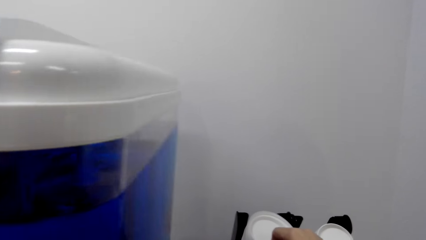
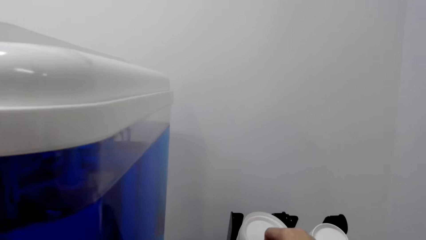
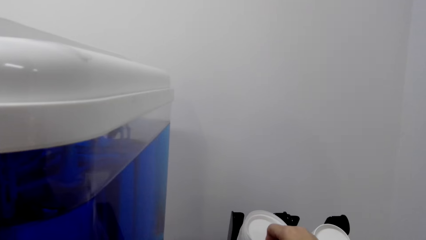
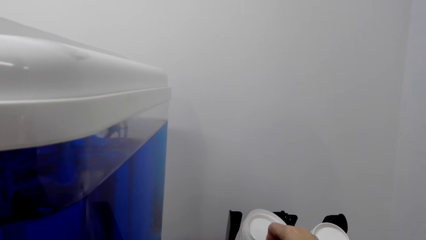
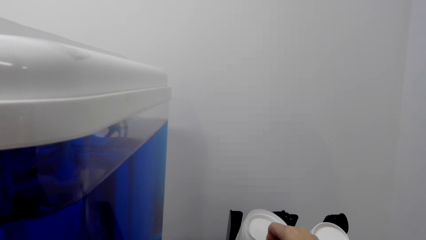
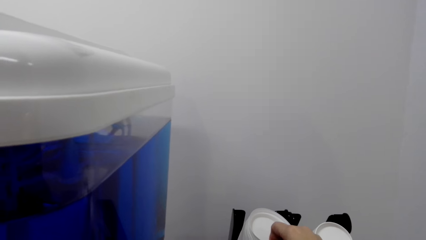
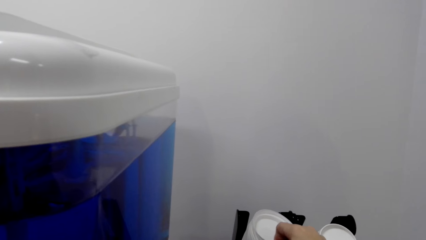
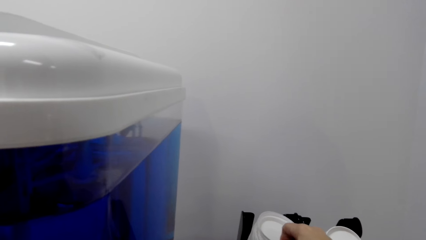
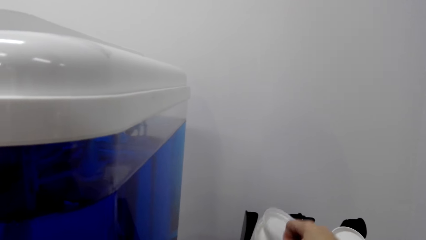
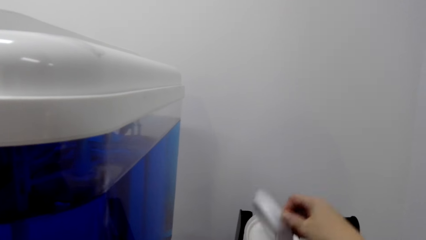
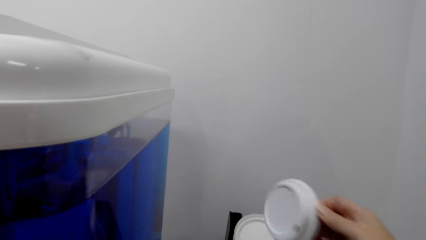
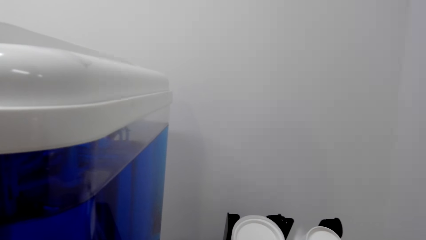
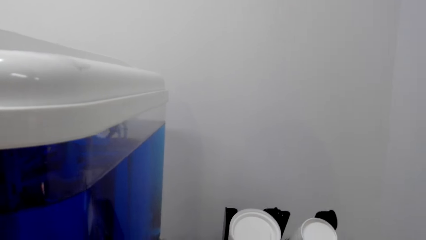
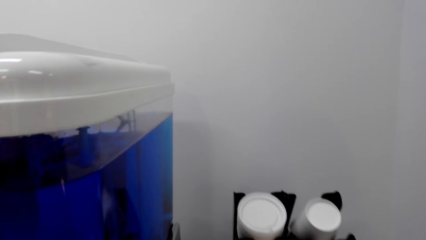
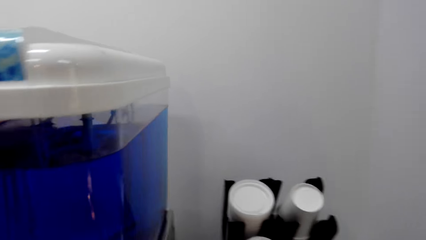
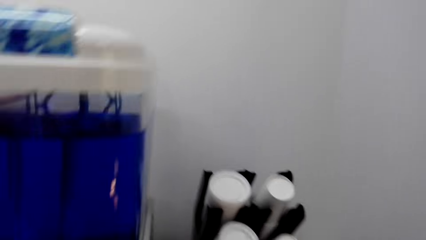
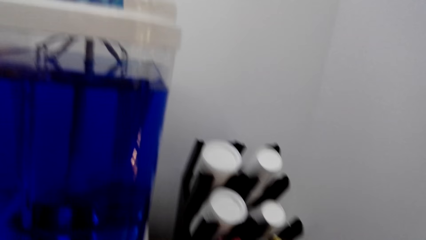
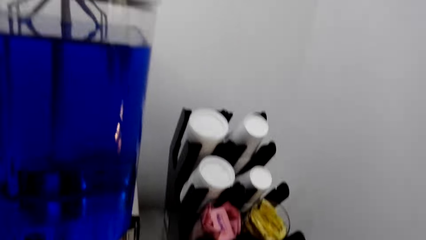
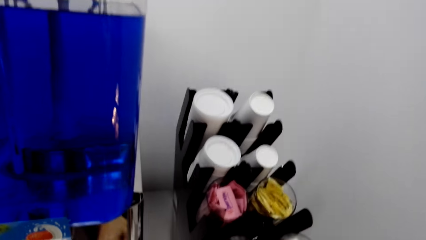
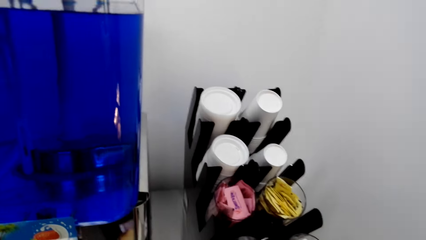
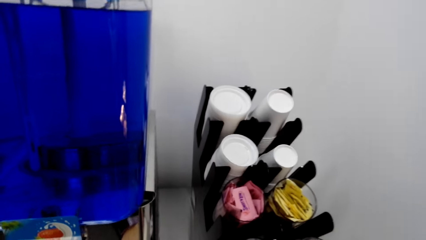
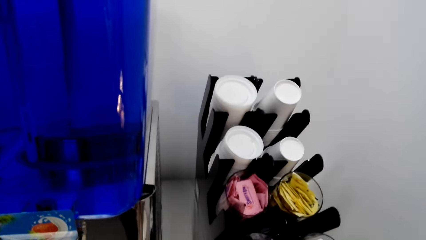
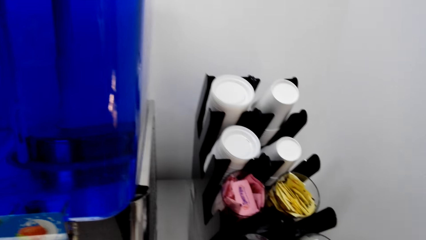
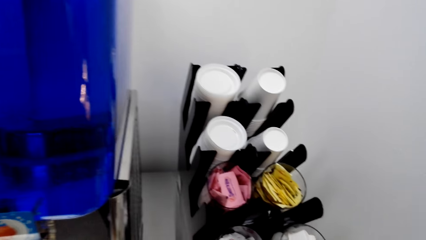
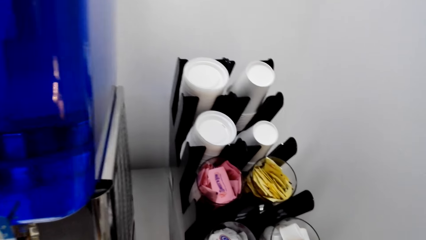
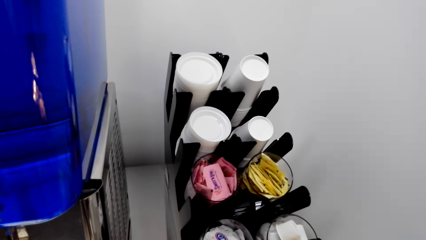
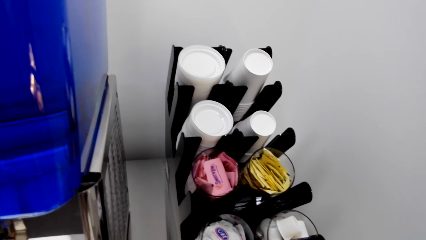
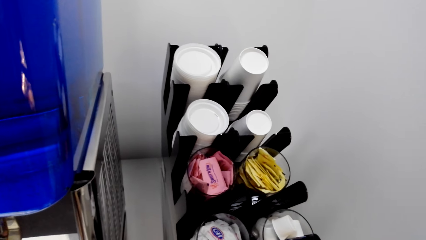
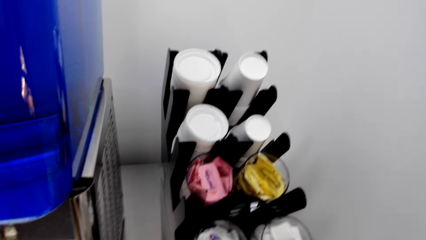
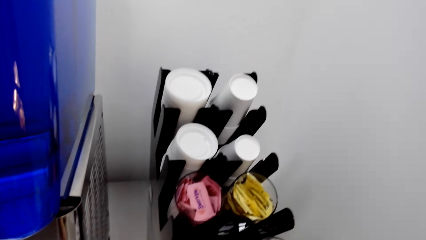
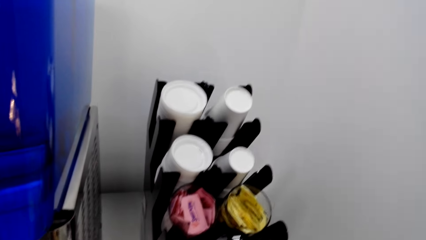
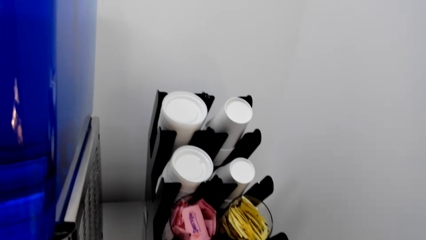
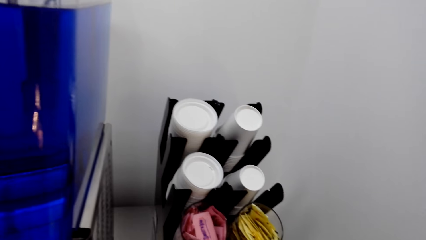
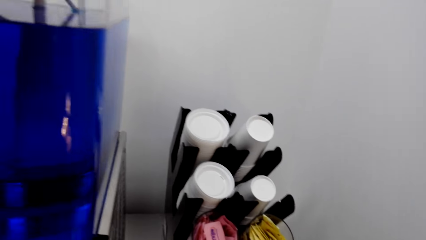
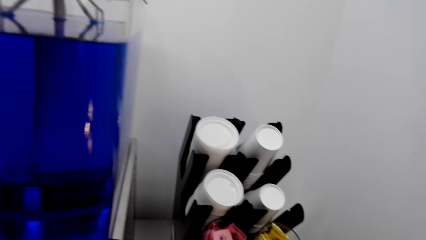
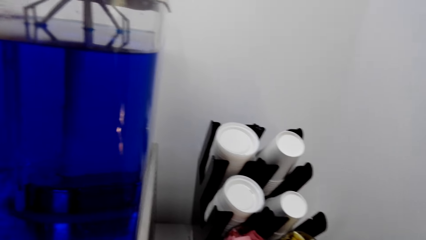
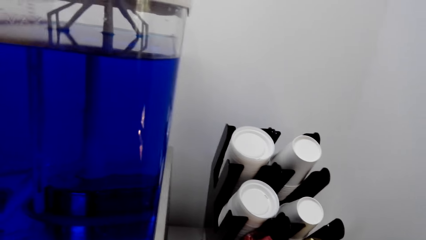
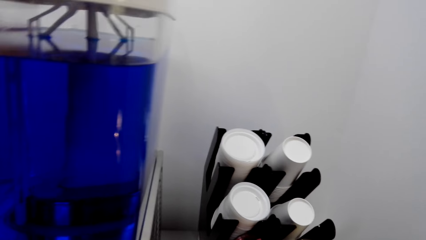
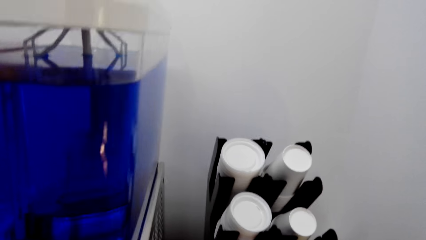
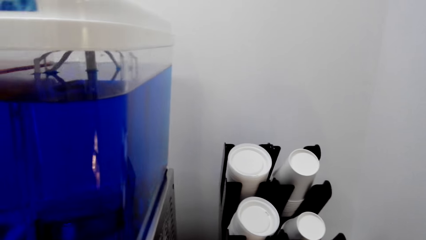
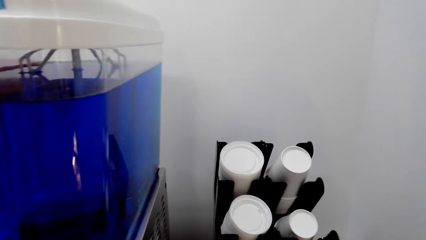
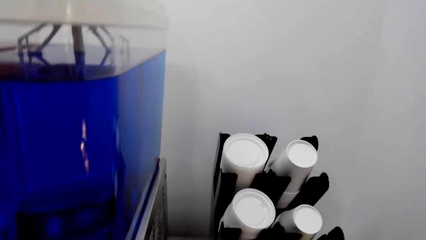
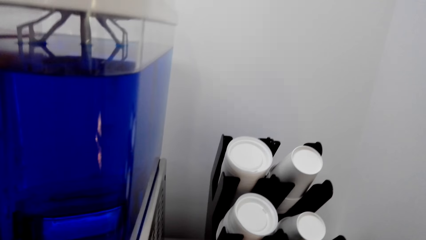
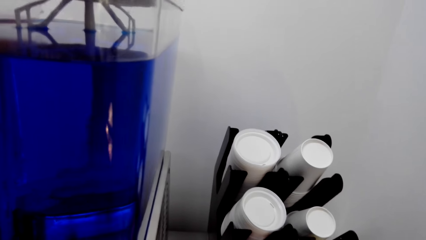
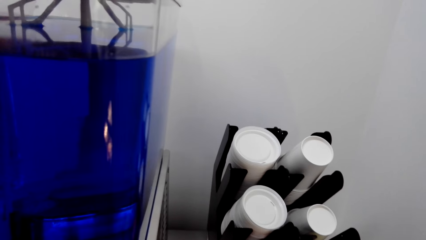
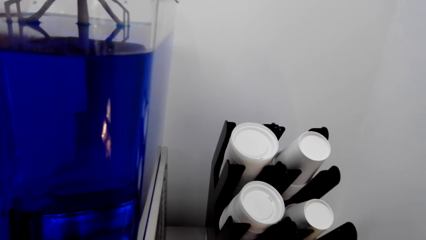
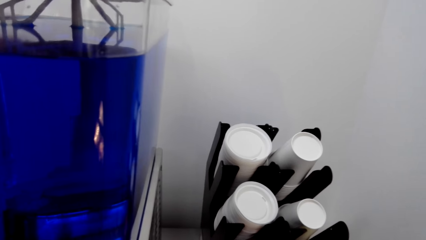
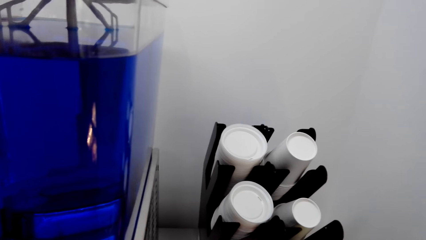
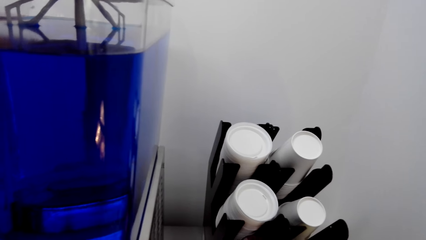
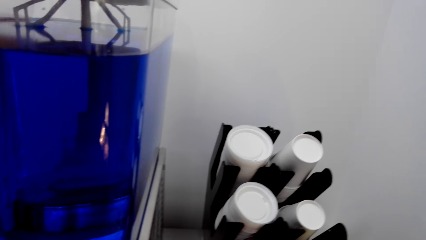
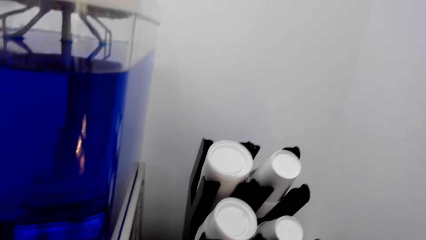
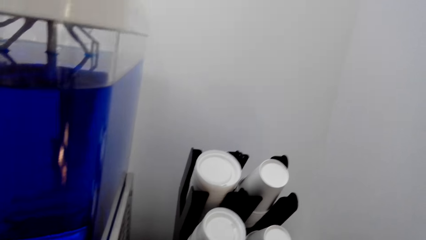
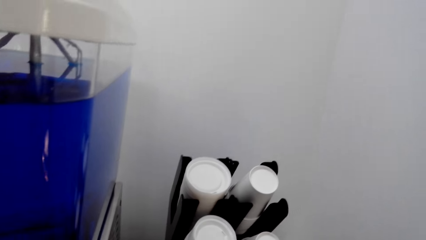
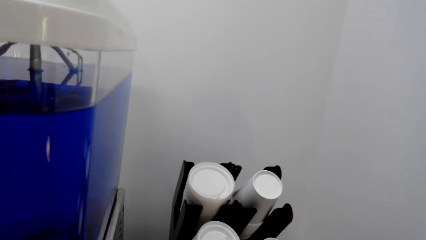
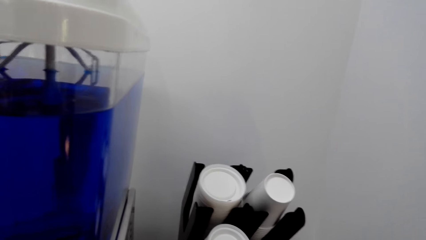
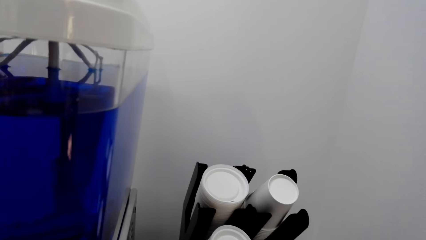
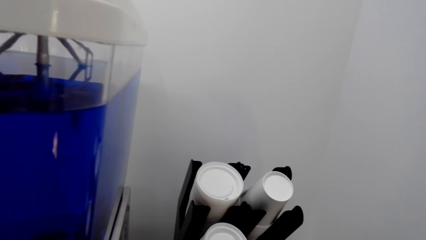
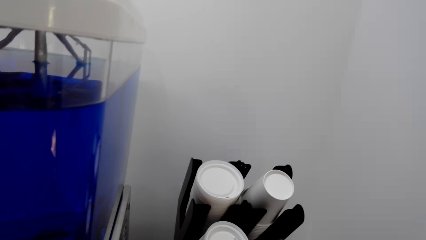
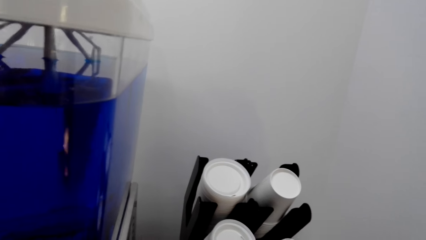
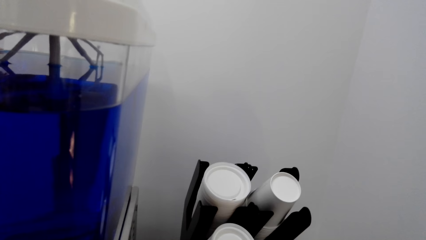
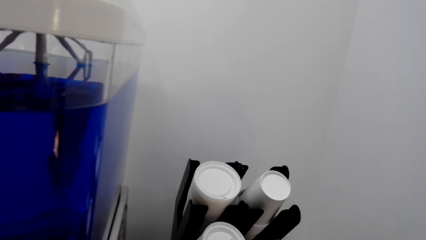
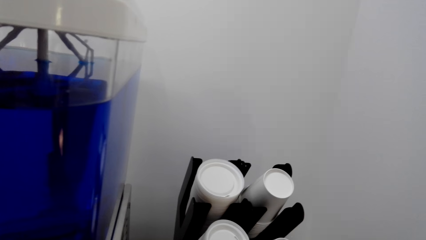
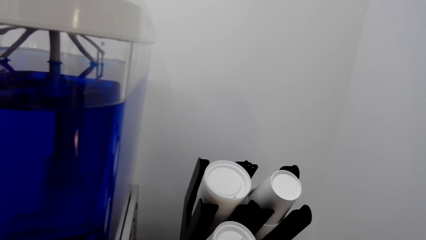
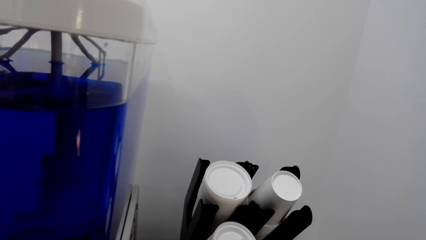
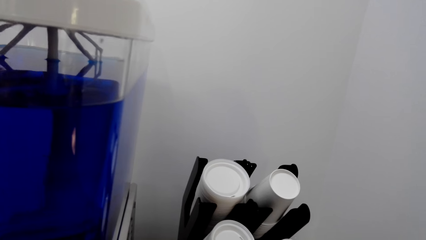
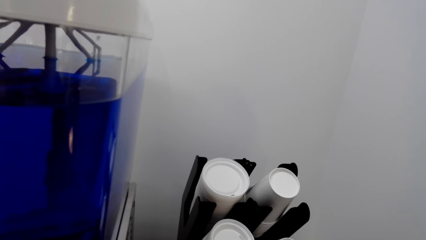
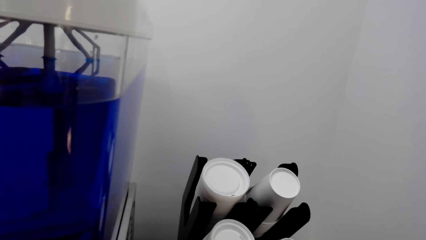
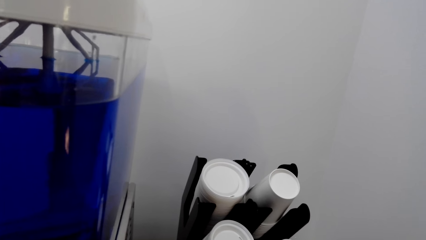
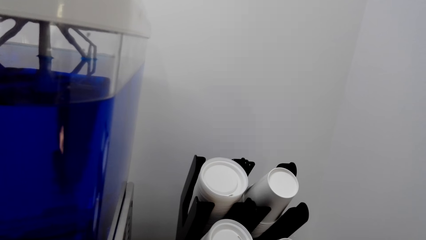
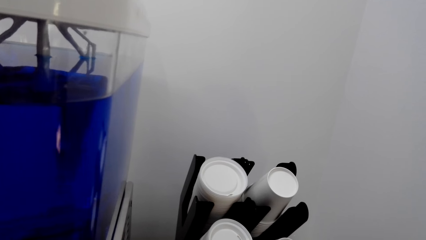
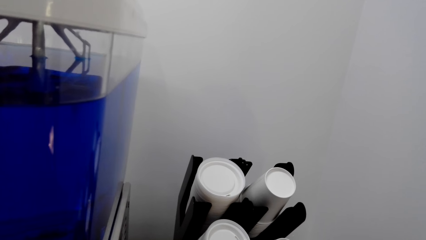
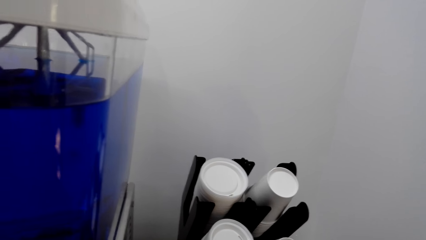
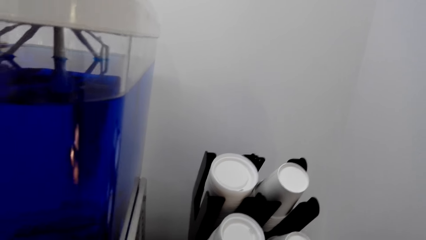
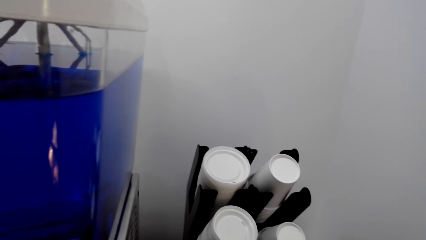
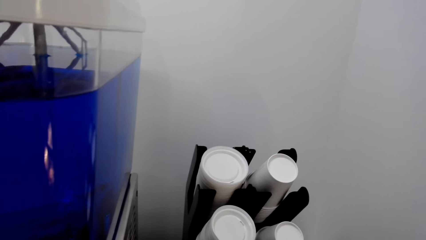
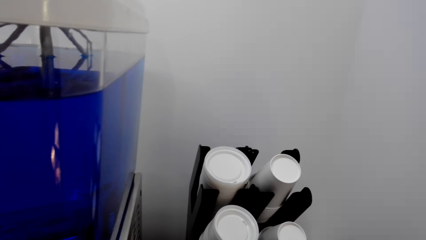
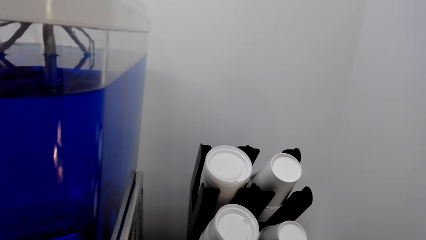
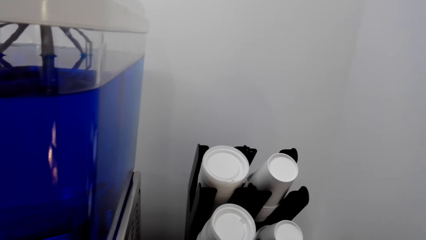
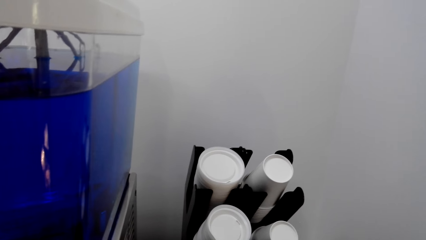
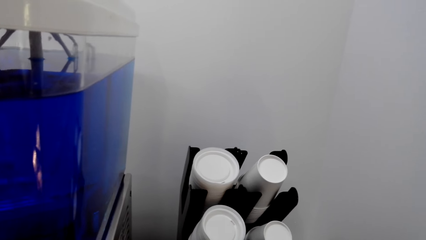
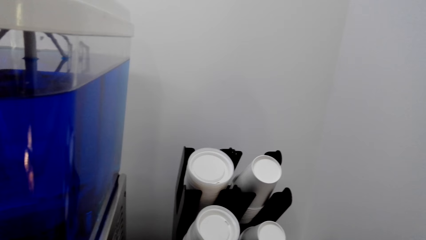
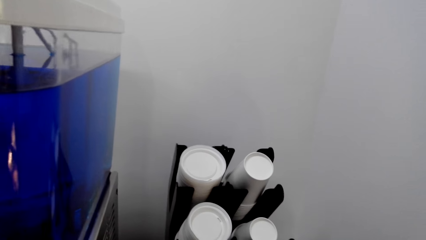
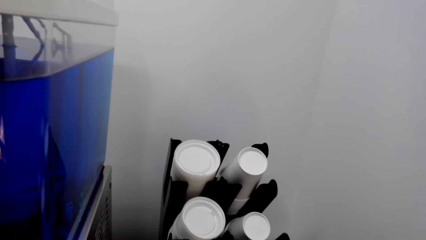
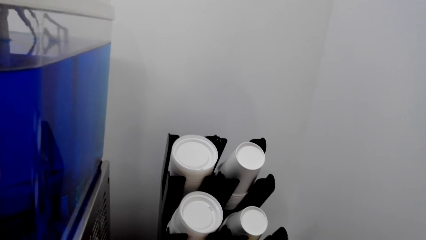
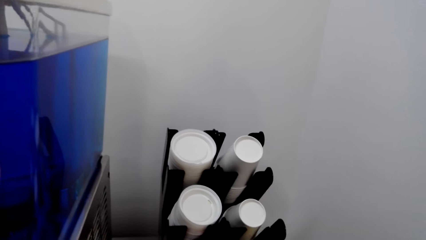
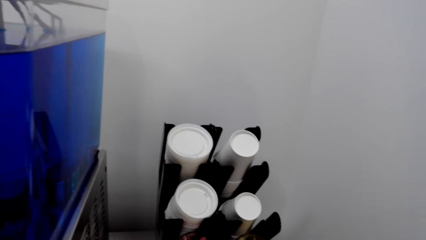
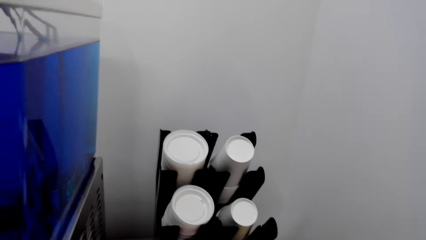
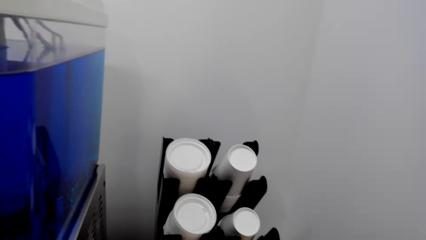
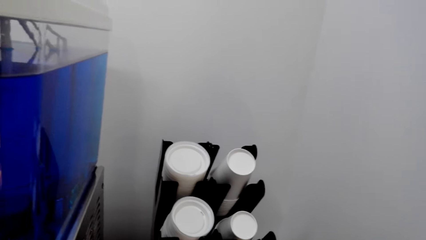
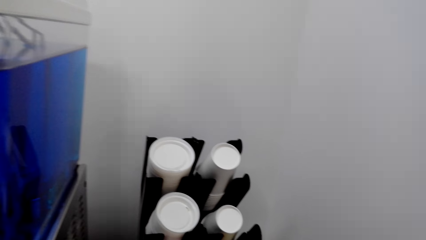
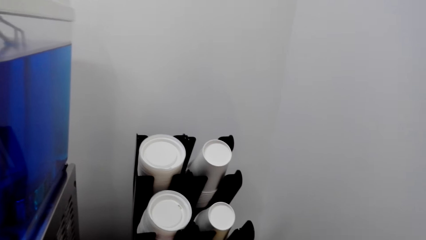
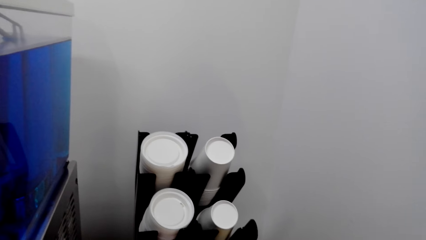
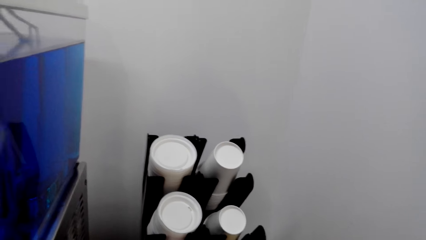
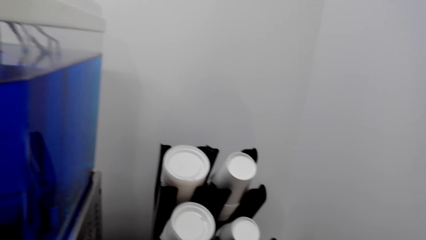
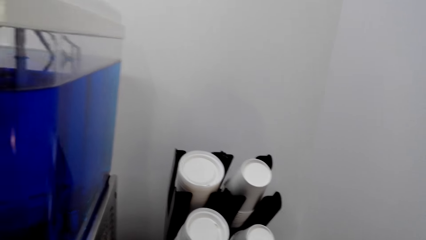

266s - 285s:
The camera wearer picks up a plastic coffee cup cover. They fetch the drink.
